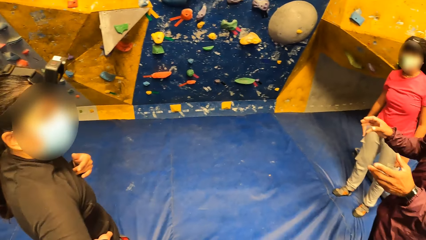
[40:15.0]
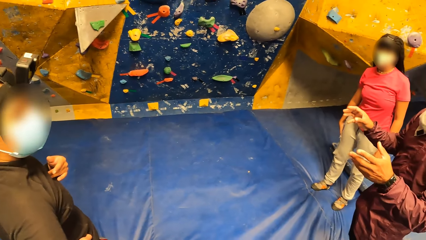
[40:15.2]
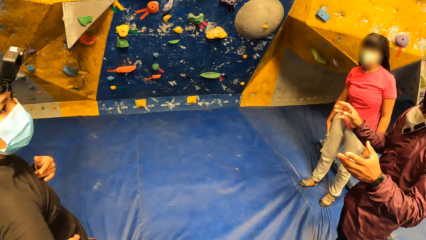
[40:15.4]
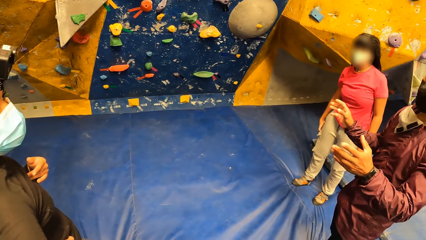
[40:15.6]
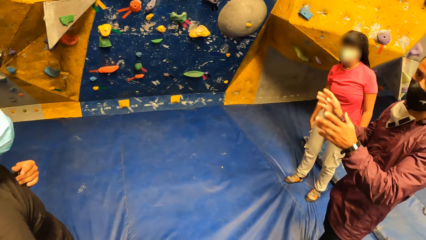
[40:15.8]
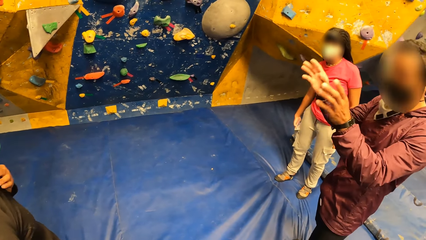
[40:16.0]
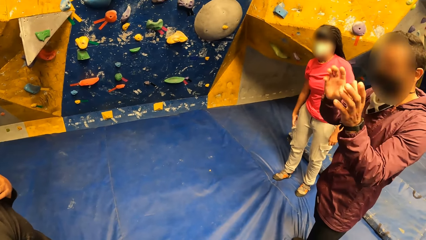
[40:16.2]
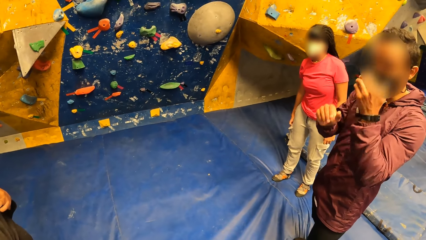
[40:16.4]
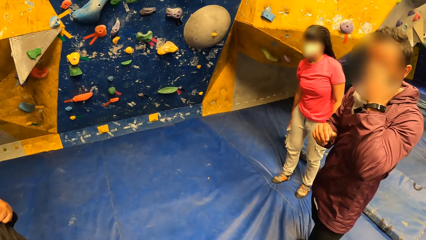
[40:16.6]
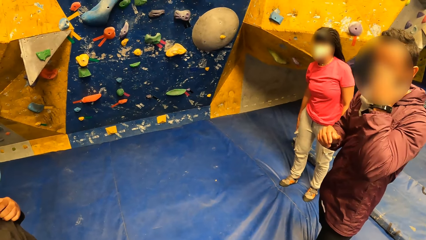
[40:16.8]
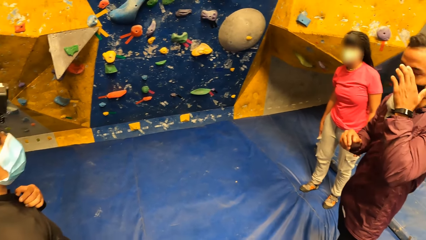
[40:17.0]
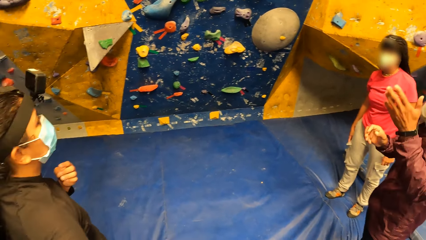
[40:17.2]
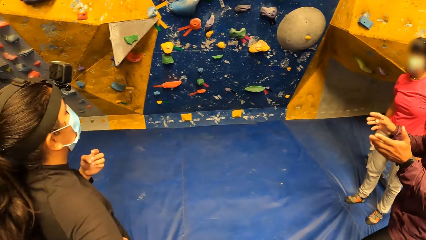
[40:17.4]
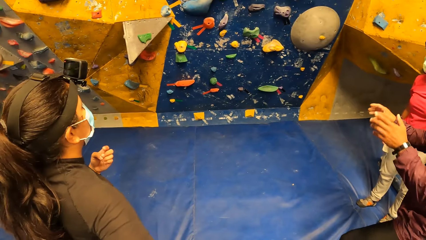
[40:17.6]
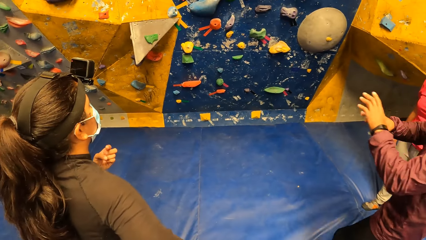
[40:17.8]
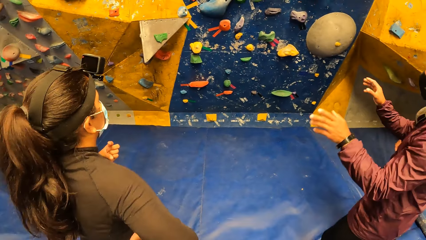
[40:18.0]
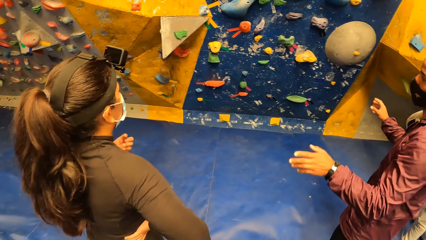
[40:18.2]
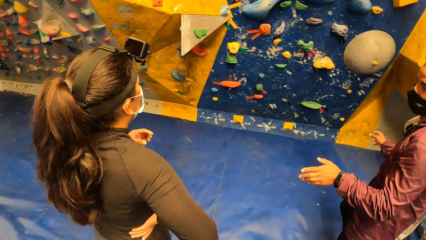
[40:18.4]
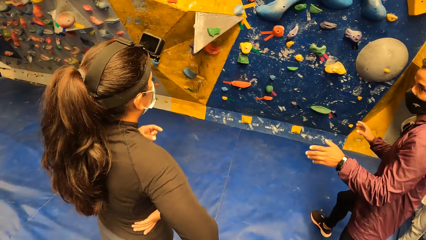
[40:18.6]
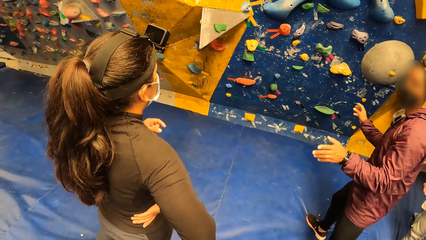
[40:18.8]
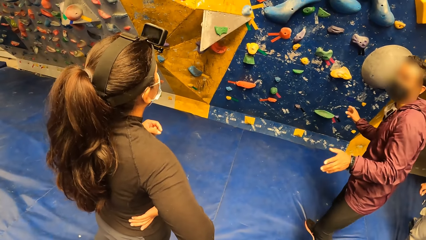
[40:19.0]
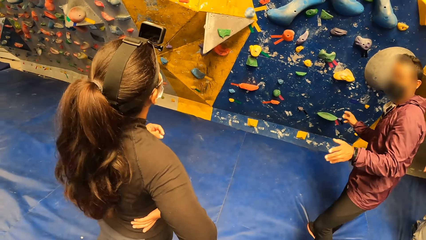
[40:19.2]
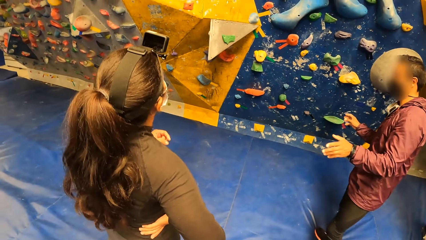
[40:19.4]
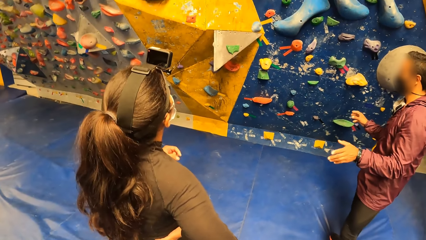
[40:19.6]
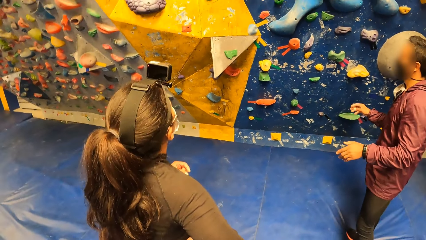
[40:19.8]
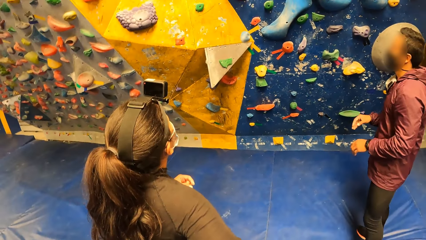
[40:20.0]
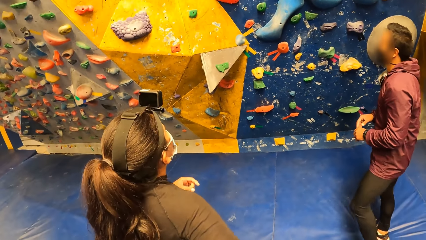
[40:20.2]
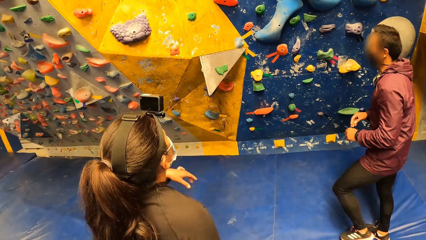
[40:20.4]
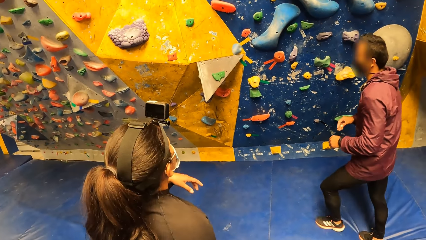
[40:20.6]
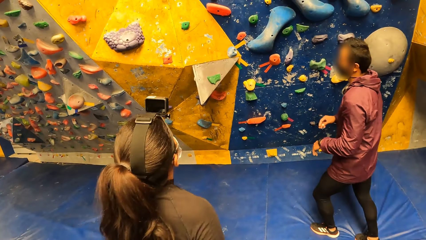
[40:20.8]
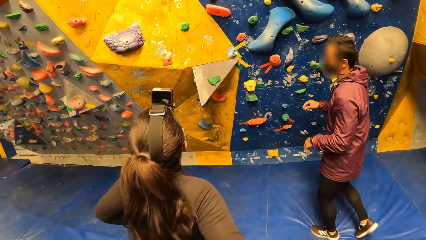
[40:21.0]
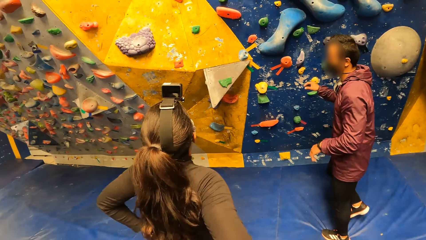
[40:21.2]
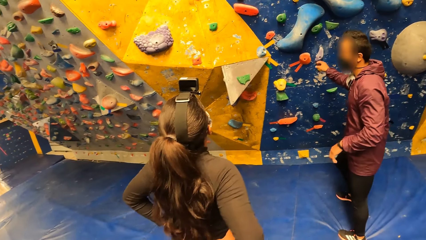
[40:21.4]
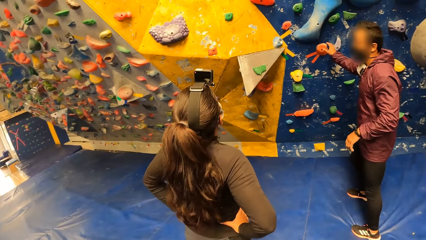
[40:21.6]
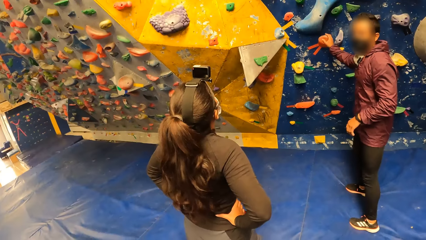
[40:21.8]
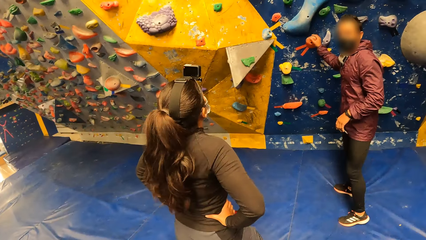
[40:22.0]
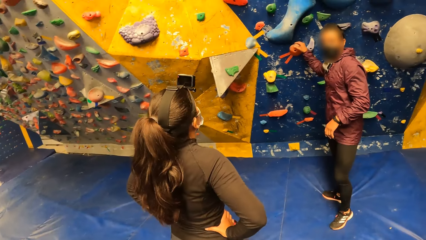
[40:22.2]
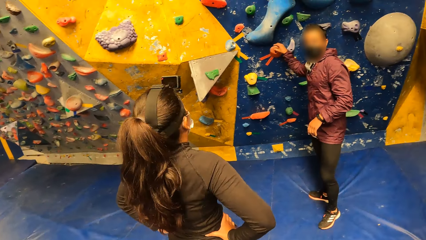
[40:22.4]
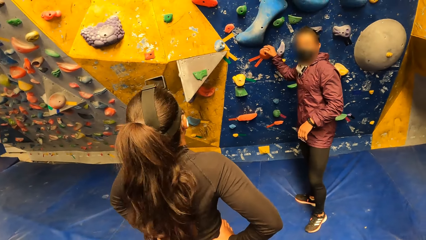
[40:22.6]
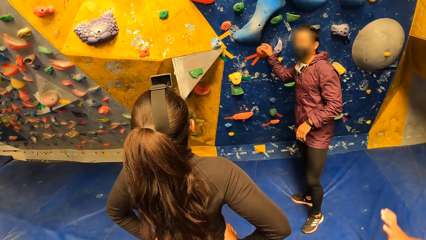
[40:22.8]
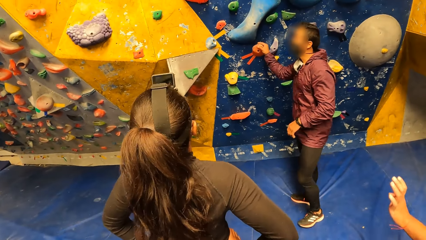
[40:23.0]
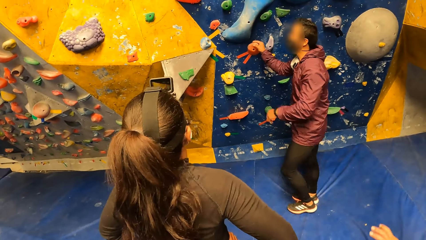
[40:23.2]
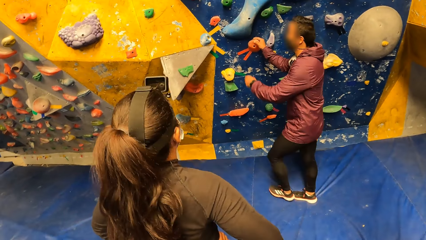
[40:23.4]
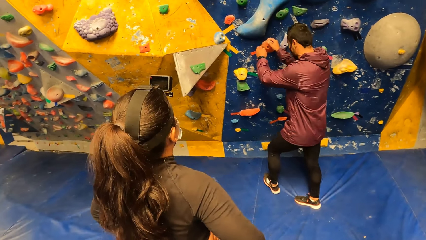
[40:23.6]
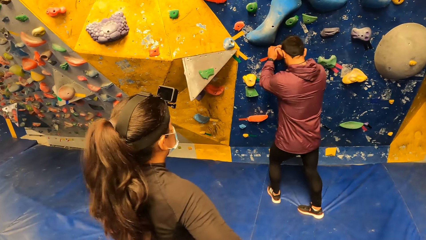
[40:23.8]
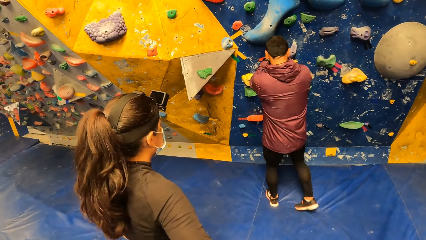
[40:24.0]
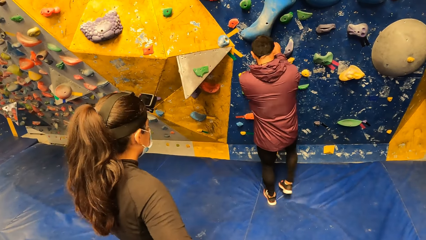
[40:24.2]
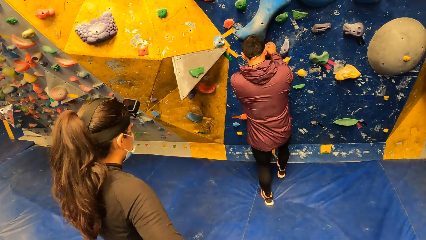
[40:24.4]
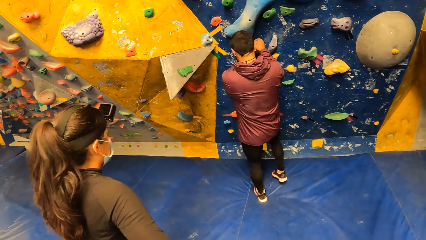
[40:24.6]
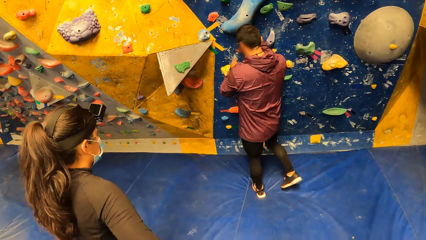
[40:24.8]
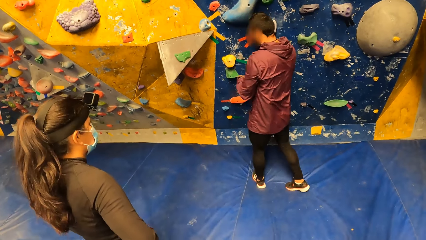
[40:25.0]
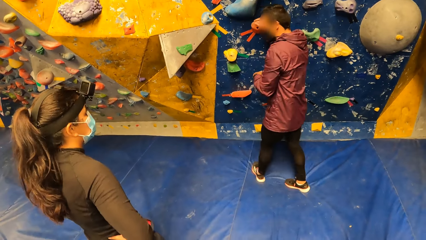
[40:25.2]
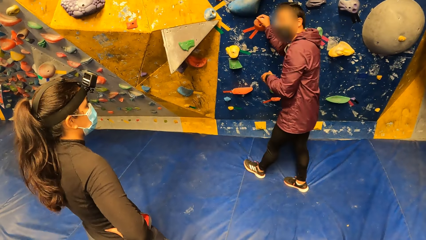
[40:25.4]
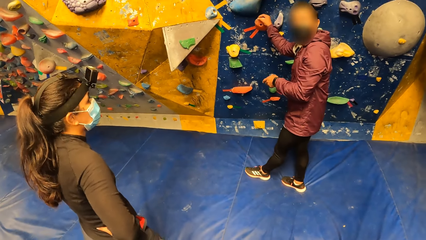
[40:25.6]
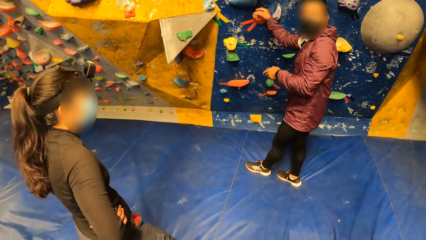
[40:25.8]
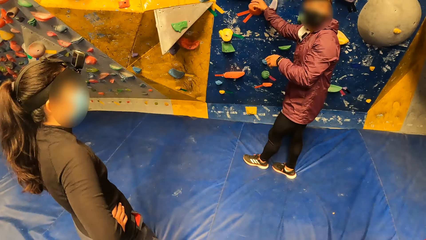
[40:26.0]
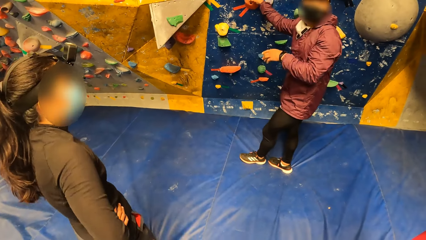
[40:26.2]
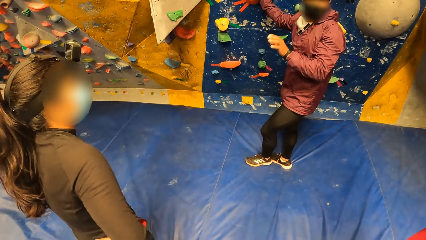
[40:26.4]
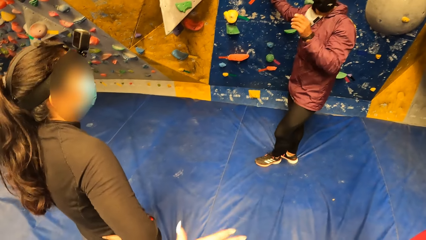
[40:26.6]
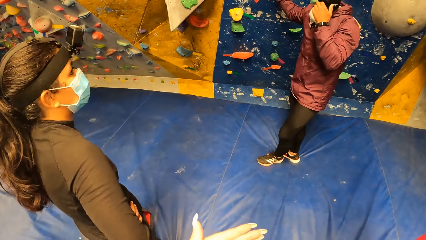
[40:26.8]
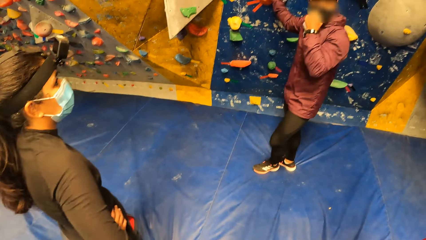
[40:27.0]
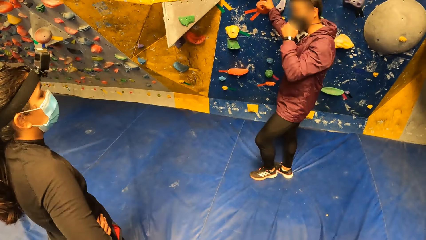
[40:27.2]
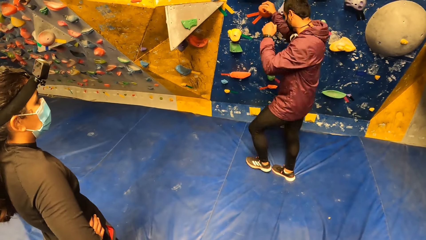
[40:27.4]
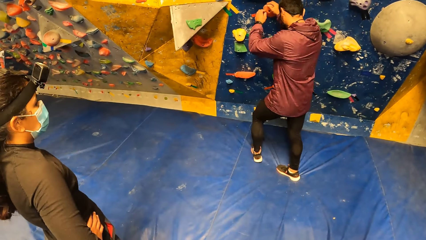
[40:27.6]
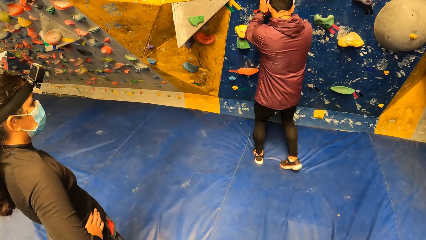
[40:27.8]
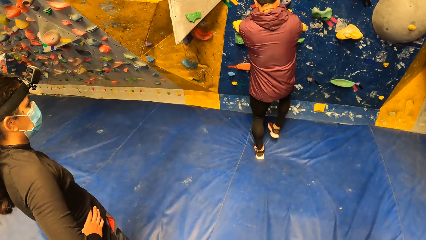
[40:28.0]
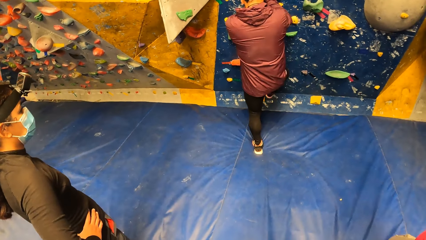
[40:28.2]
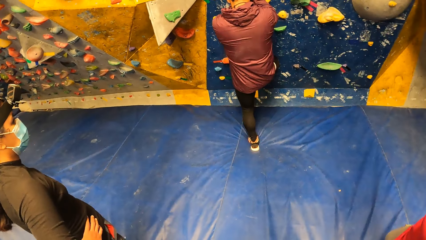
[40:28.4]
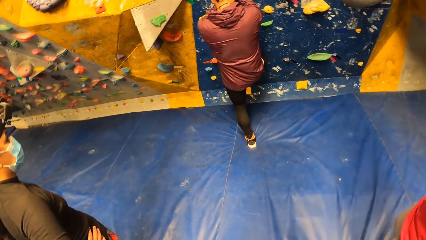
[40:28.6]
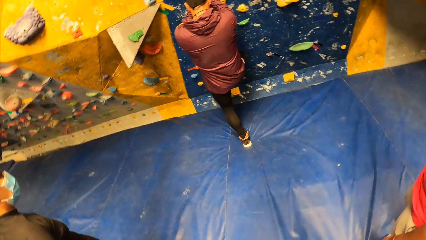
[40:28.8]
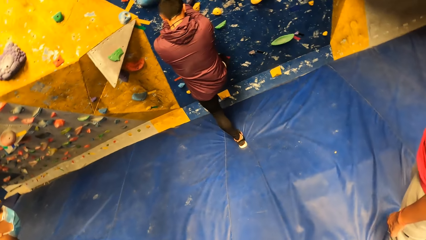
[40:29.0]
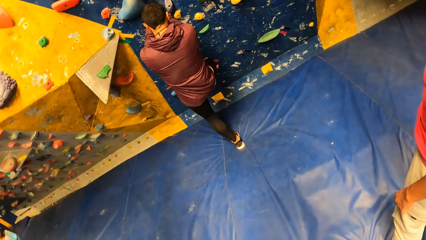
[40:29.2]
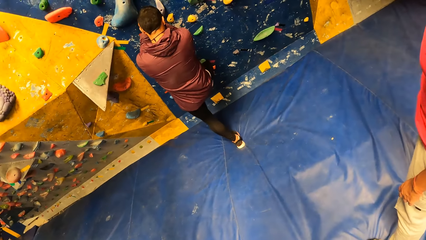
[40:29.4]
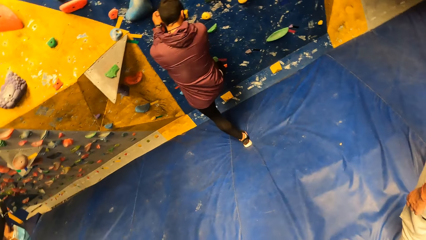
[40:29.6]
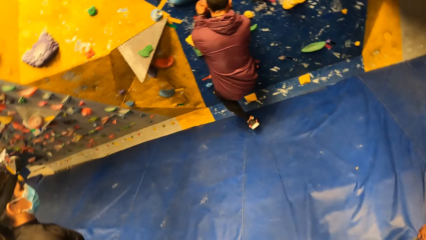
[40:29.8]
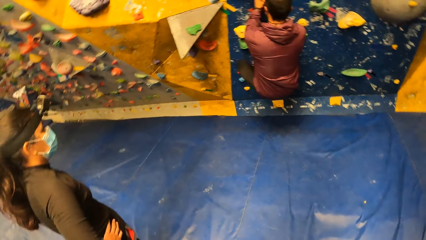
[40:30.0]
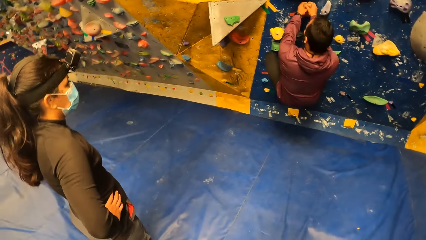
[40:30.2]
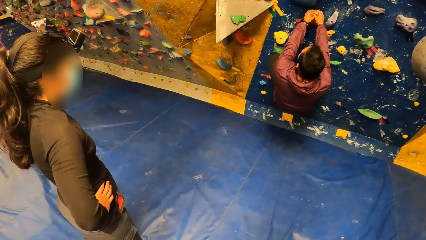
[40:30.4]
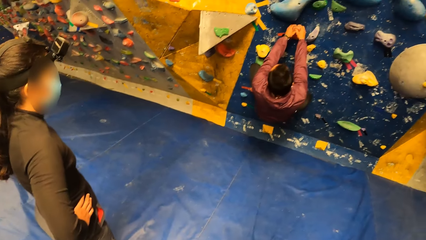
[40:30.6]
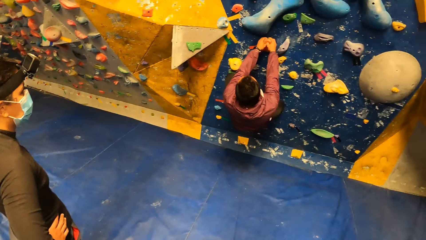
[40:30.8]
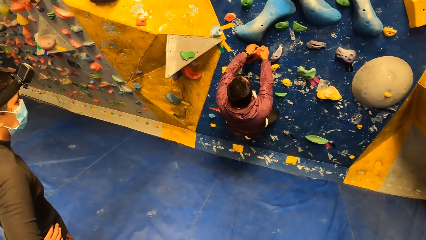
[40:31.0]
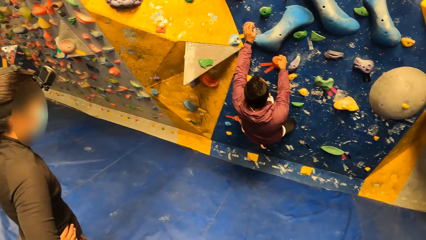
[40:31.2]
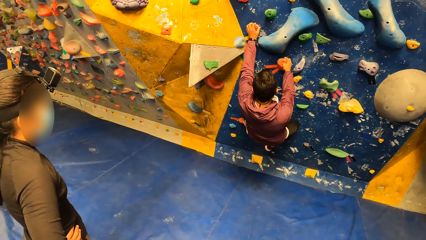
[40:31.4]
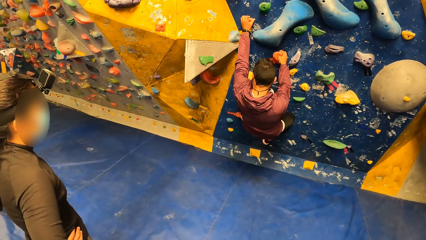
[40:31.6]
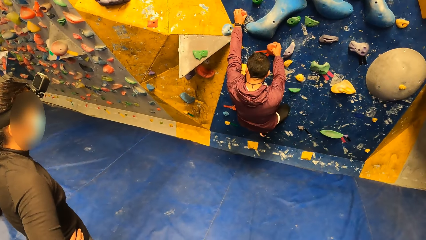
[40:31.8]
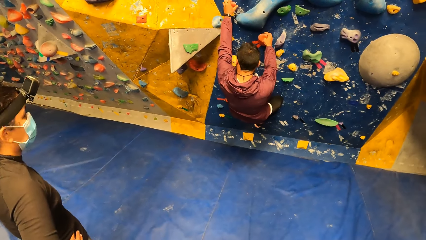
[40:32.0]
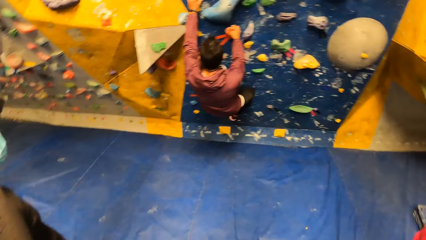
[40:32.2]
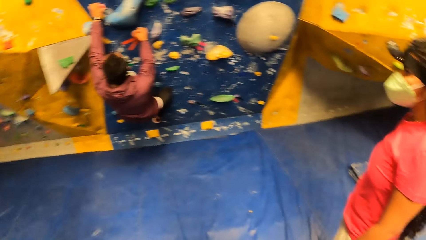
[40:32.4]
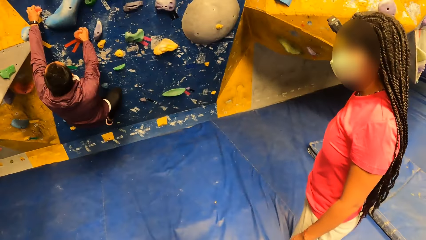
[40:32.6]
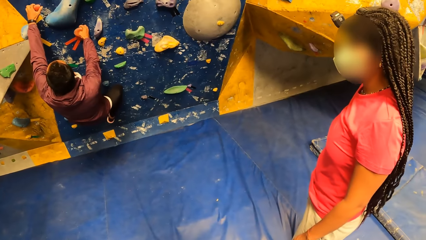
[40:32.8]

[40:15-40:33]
A man speaks to a woman. The man touches the boulder. The man interacts with the woman. The man climbs on the bouldering wall.
